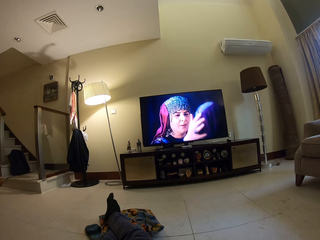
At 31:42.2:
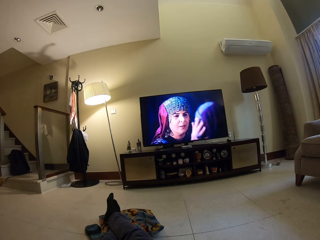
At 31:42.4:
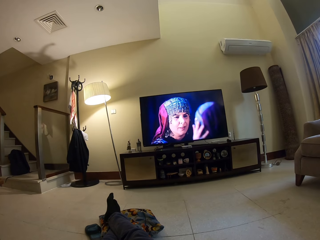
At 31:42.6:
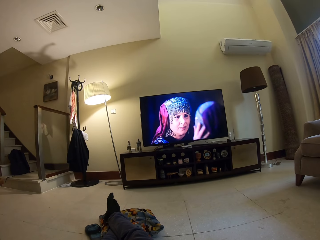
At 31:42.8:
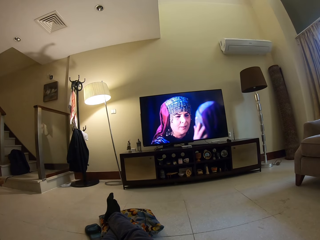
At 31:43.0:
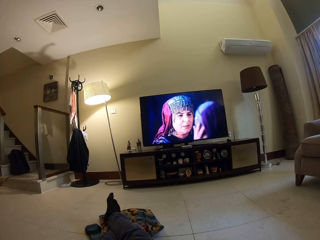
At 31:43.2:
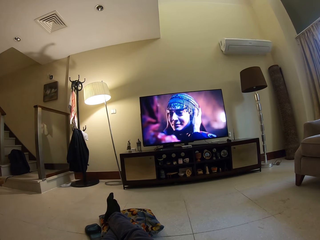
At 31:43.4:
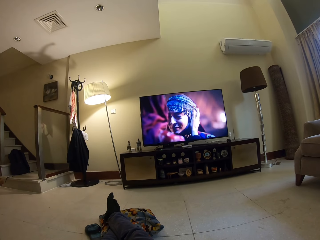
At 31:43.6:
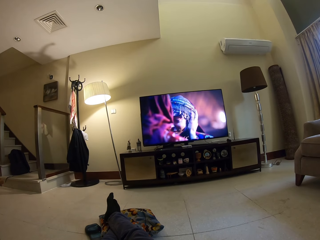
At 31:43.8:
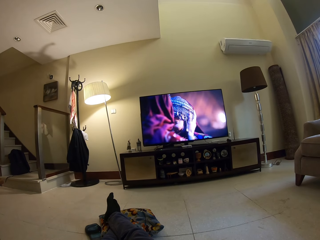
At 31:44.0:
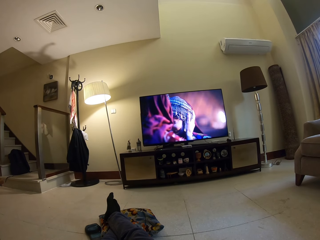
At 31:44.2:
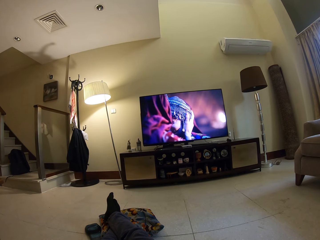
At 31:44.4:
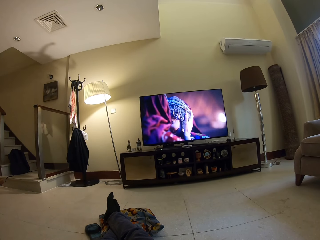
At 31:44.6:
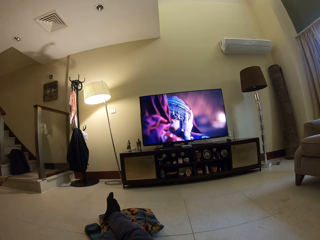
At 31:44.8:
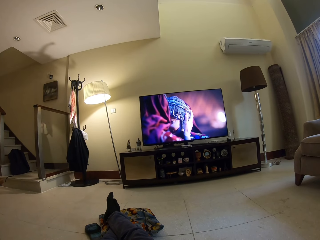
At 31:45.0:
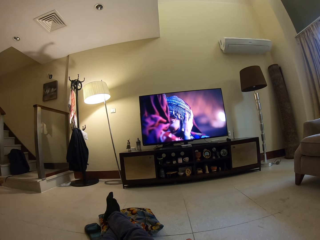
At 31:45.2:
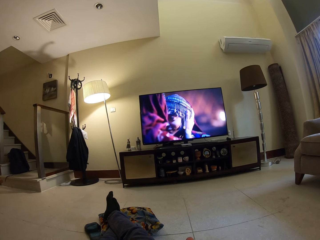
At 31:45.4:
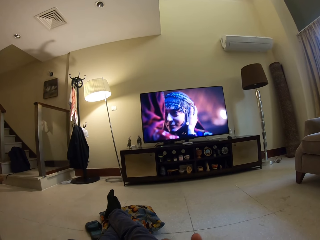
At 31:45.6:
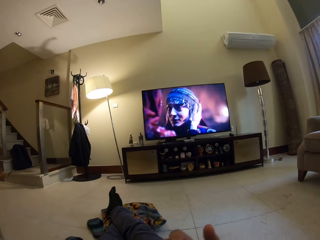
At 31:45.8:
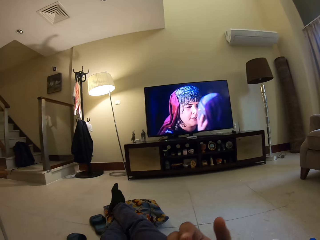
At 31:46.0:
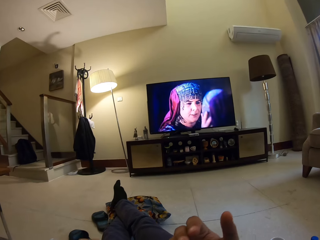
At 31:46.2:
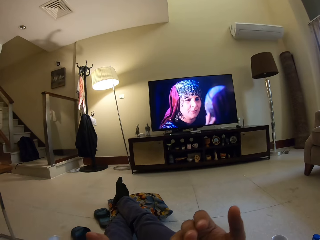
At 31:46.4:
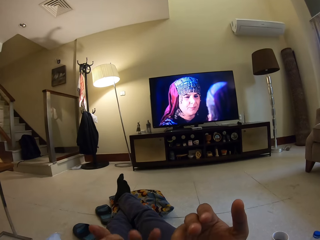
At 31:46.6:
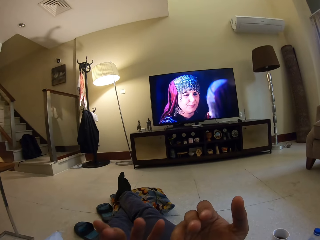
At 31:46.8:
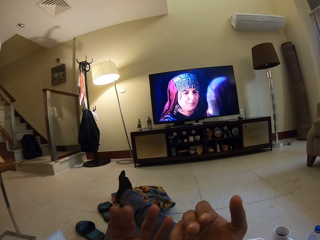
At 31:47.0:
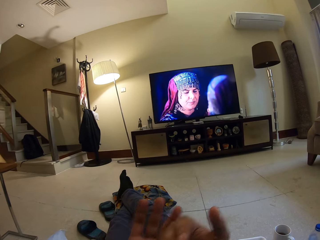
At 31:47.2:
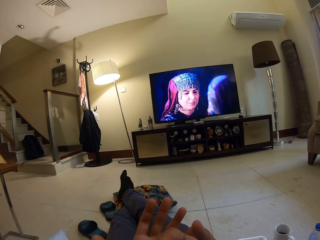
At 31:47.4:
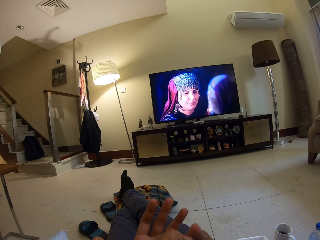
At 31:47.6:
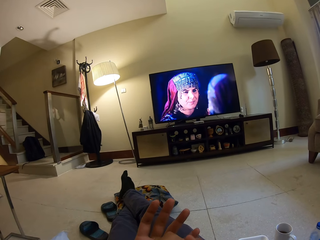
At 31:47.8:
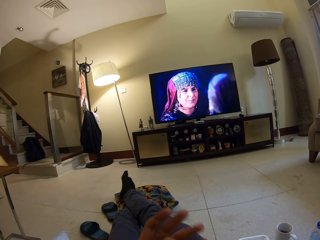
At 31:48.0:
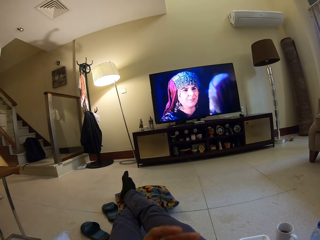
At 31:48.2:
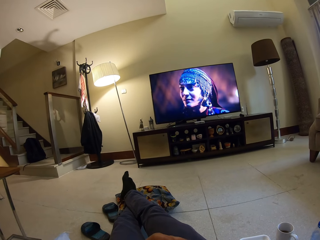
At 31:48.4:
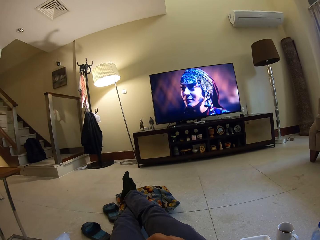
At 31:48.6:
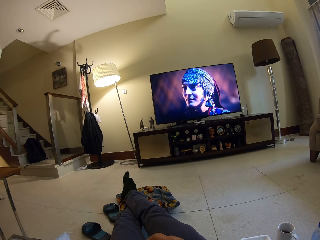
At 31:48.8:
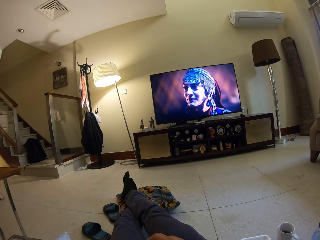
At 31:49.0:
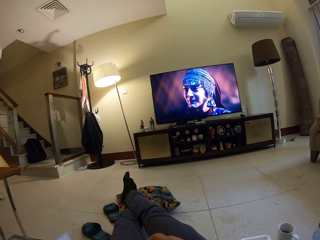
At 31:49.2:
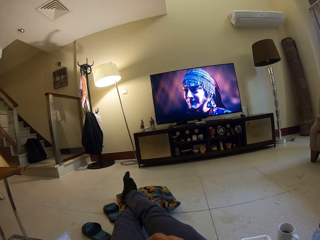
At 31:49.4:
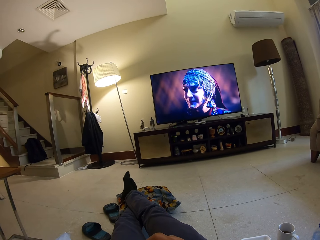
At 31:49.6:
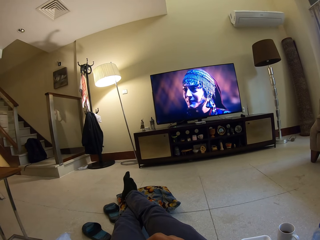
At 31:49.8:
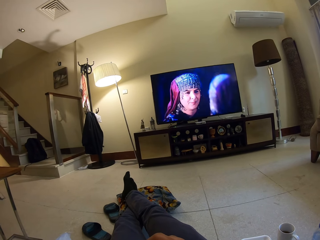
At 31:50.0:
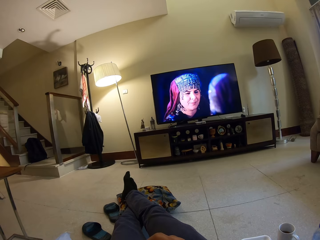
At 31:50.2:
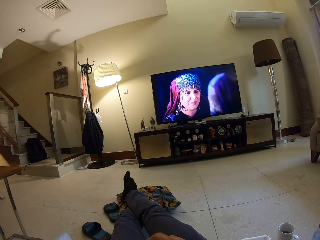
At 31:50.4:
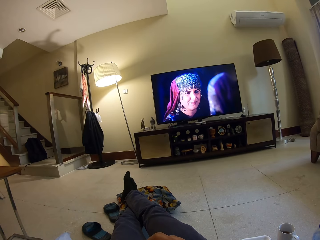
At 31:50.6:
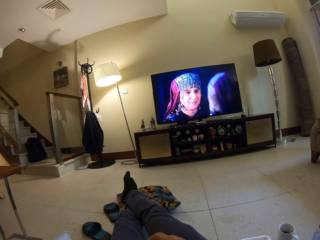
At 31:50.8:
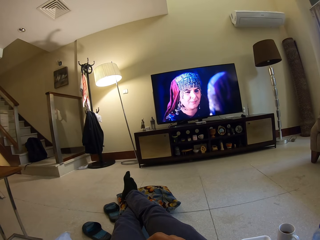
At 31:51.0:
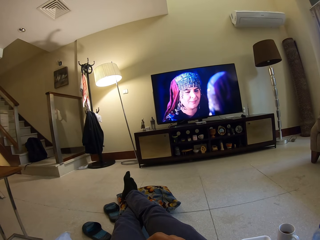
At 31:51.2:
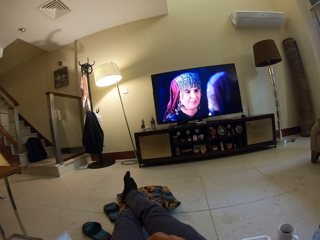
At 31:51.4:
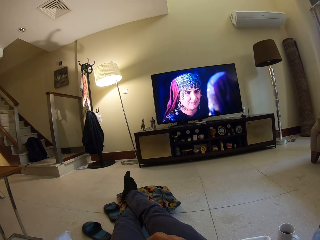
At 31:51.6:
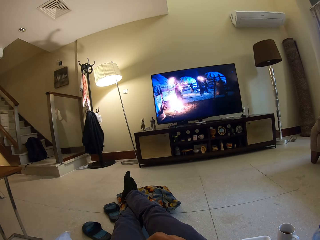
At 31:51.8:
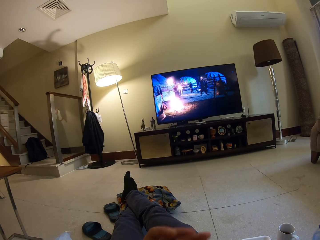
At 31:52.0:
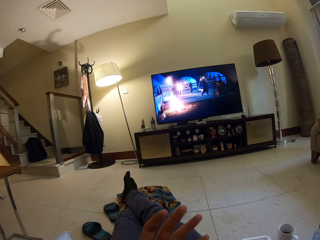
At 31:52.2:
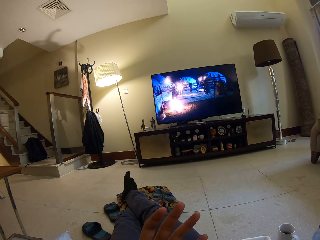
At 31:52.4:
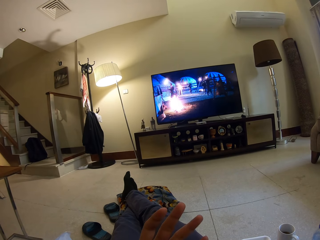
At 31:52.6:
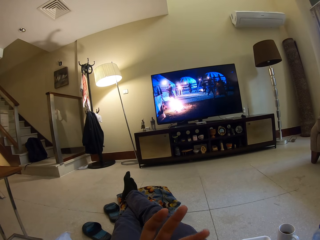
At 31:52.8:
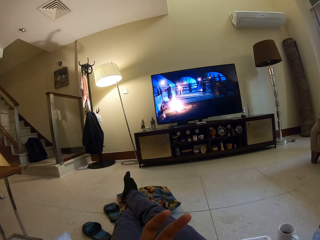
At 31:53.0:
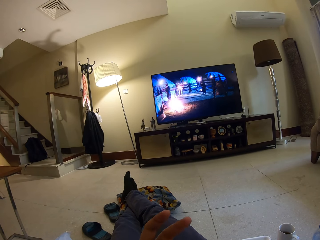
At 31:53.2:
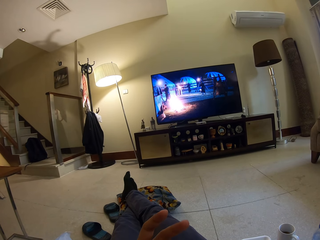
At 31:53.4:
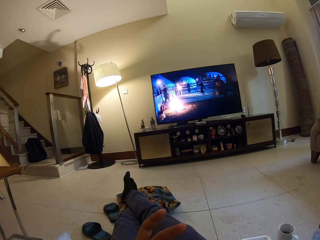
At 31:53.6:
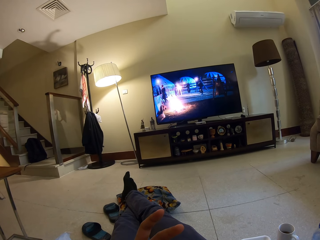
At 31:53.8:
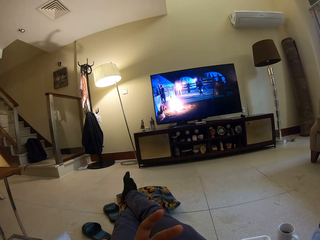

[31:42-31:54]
The camera wearer moves his hands.

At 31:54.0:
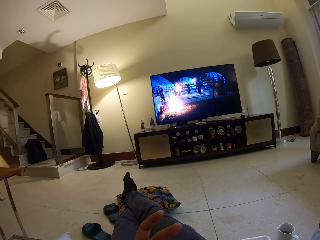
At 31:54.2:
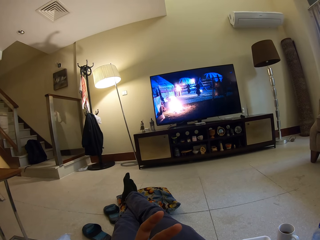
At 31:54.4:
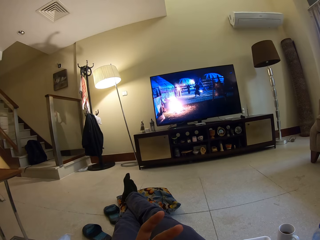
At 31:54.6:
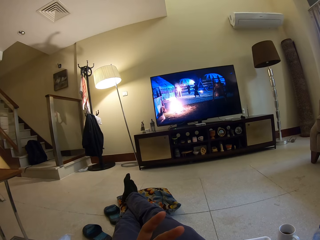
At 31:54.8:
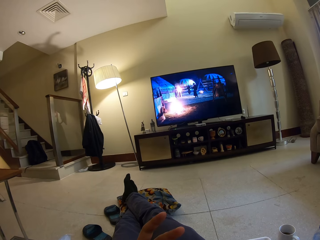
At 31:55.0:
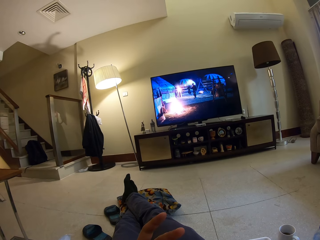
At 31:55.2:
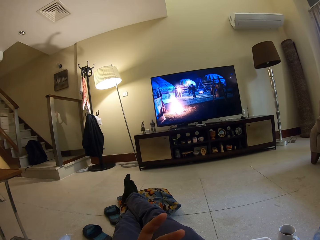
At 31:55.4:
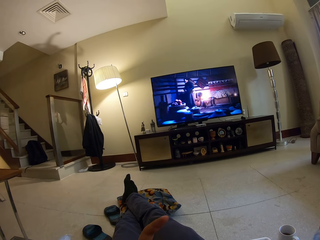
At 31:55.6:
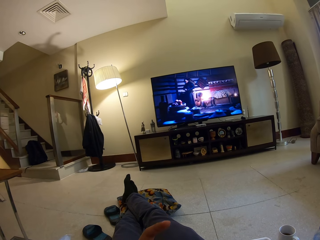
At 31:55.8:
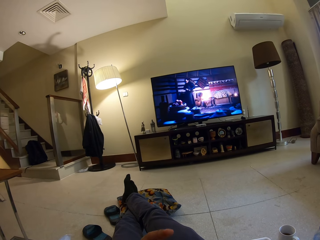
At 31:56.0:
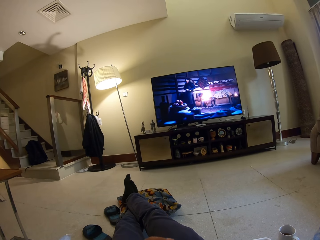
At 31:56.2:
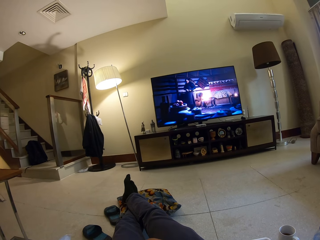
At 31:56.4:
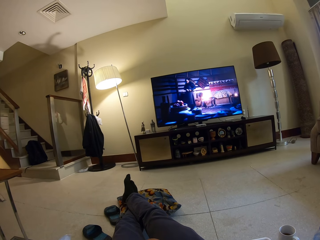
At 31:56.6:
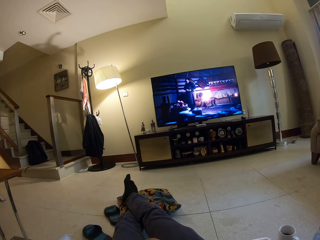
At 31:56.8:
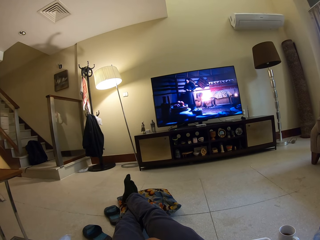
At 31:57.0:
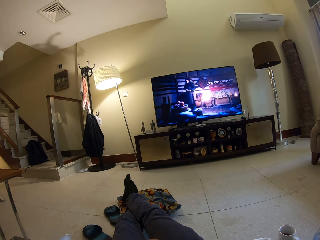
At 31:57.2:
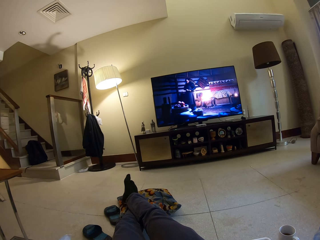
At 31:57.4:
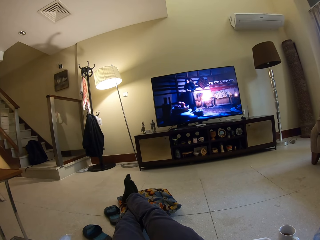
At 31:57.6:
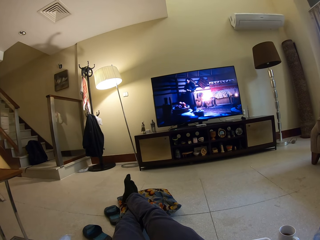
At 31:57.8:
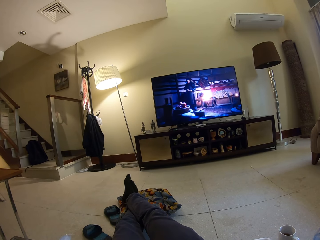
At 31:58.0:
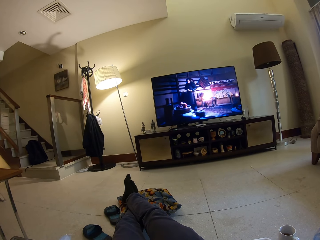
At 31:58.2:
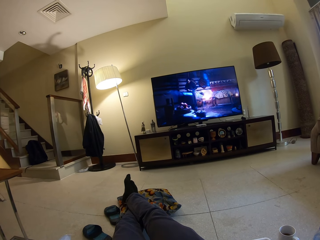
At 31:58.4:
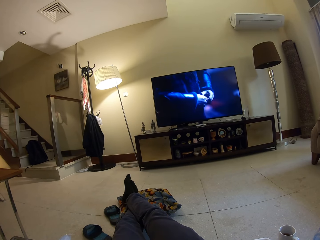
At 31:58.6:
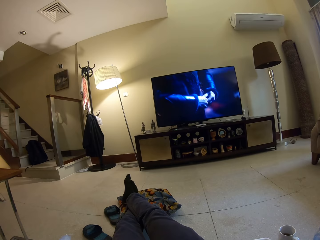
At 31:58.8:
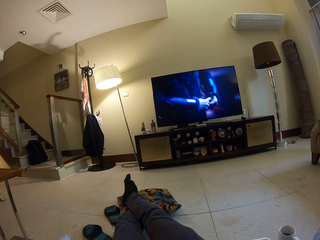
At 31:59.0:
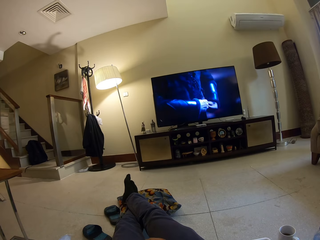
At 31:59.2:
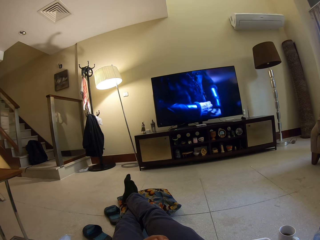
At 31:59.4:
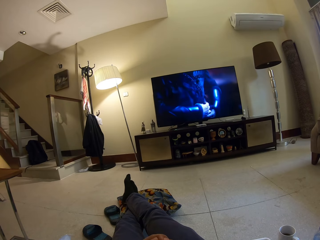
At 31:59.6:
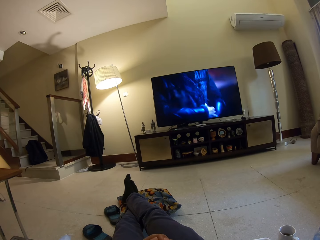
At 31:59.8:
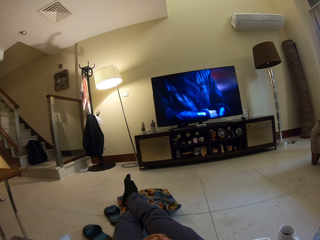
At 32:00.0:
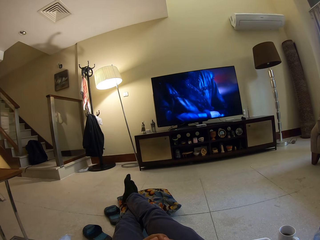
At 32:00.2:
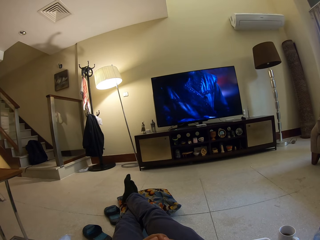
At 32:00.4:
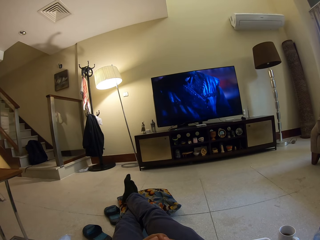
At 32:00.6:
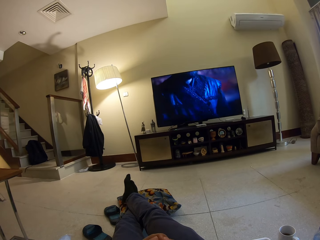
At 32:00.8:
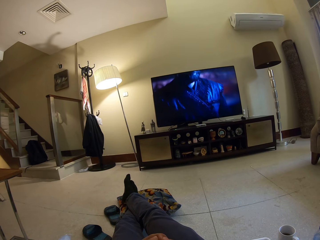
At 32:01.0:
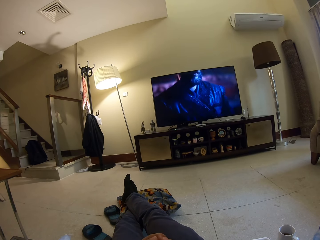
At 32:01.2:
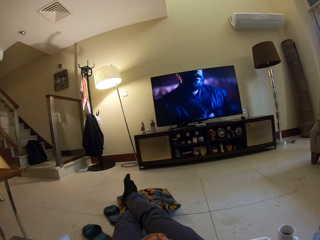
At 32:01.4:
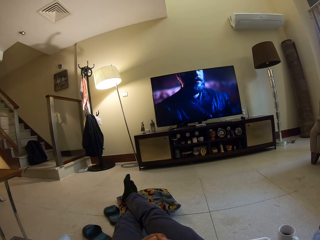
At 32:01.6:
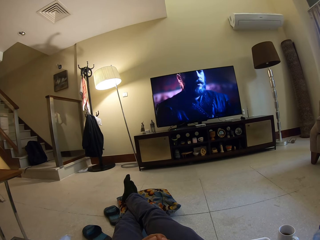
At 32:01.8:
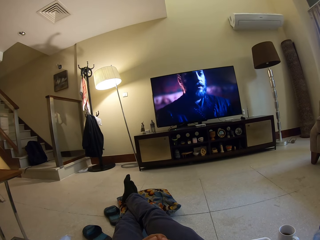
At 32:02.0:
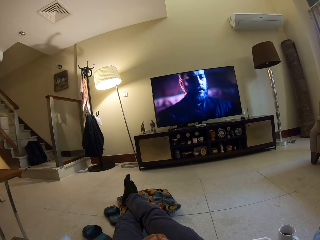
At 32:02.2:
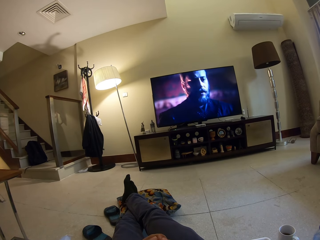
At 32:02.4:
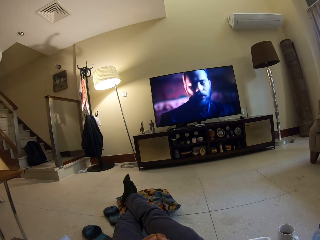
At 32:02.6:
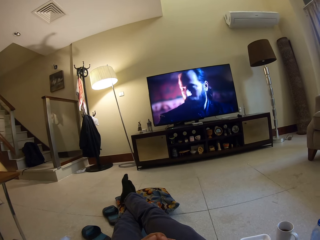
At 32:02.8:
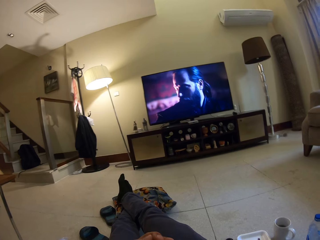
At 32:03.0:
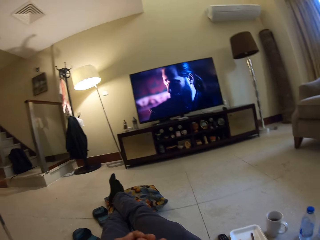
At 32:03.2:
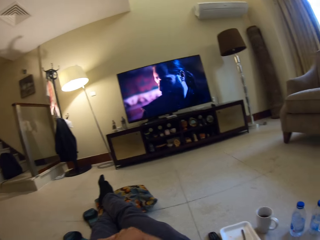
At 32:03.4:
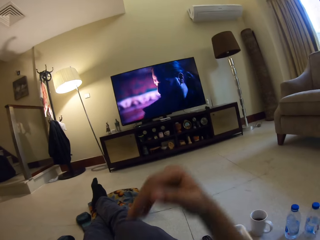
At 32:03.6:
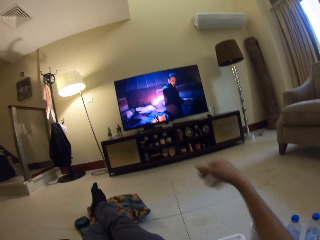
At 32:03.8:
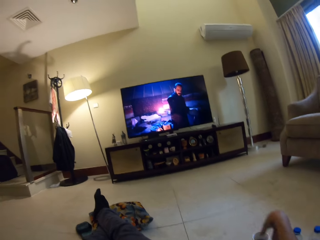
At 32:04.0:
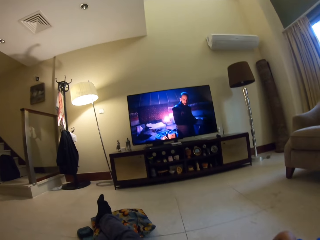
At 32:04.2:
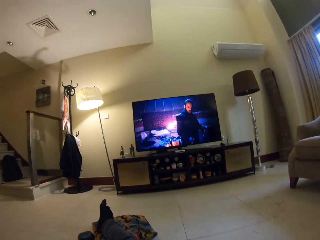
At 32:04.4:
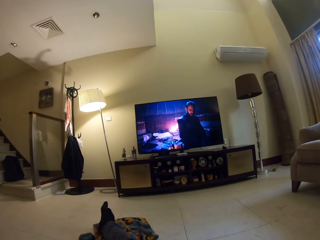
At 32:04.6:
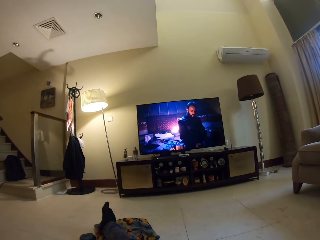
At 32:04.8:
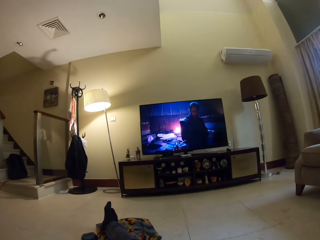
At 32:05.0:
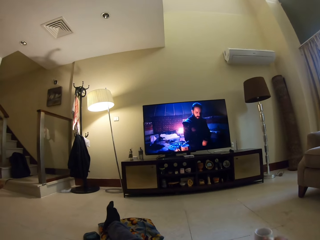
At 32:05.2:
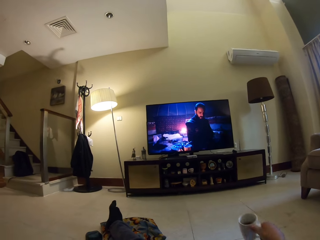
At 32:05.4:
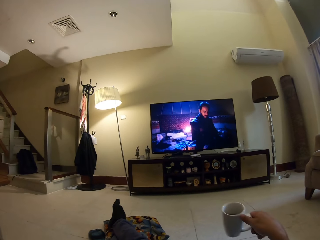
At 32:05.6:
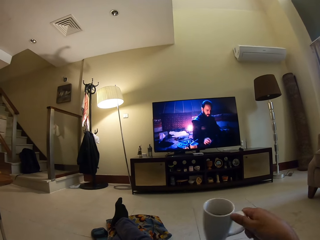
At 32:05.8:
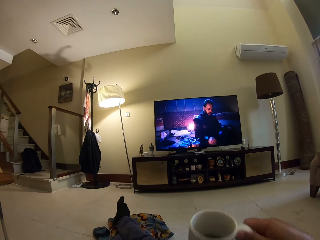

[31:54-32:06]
The camera wearer picks up a cup of coffee on the floor.
